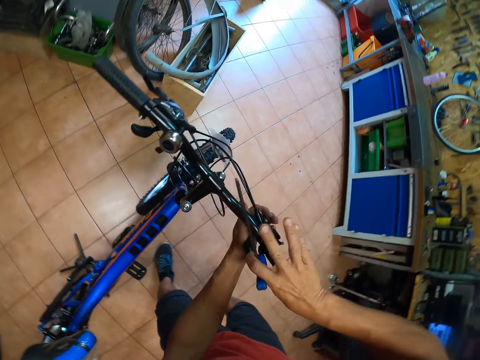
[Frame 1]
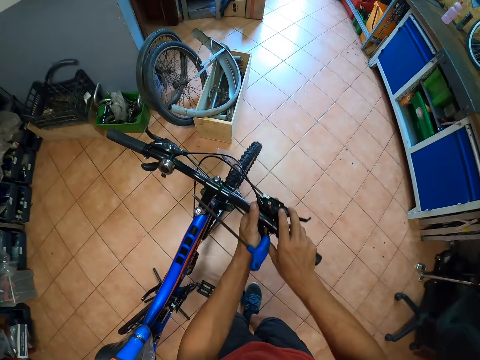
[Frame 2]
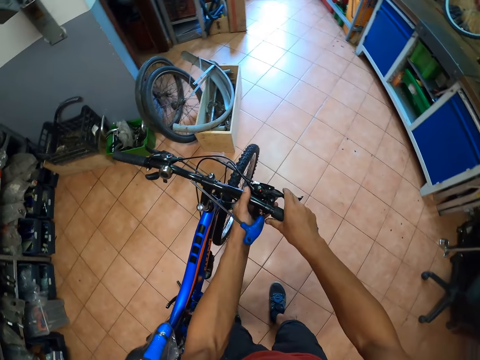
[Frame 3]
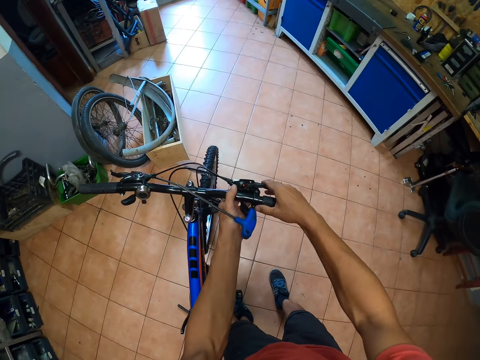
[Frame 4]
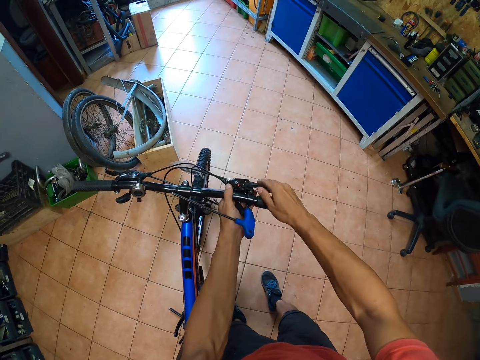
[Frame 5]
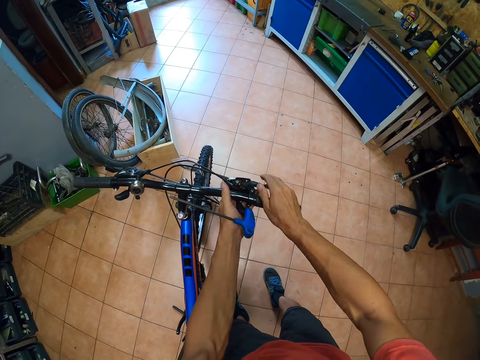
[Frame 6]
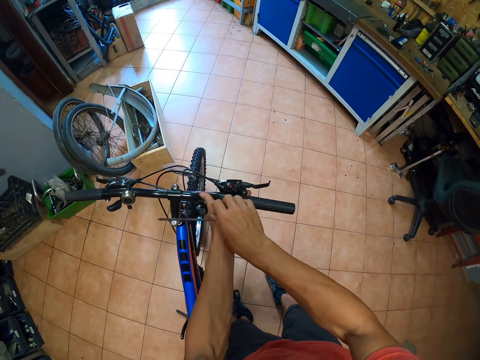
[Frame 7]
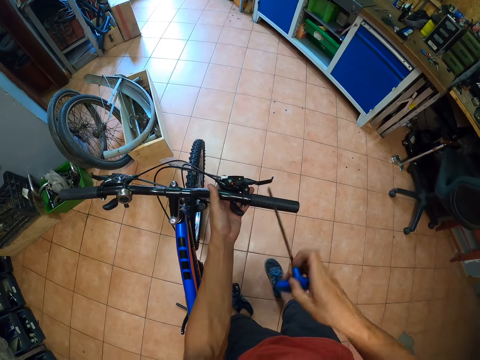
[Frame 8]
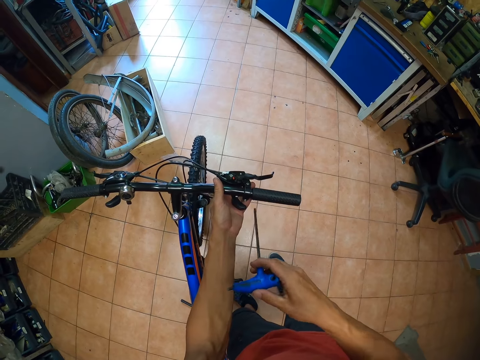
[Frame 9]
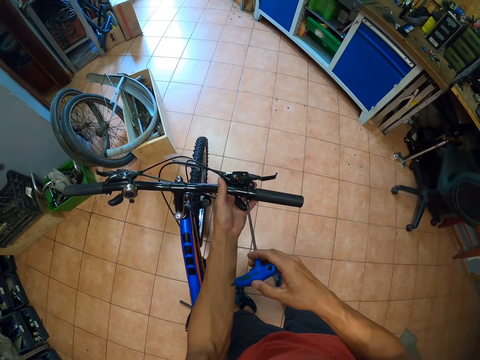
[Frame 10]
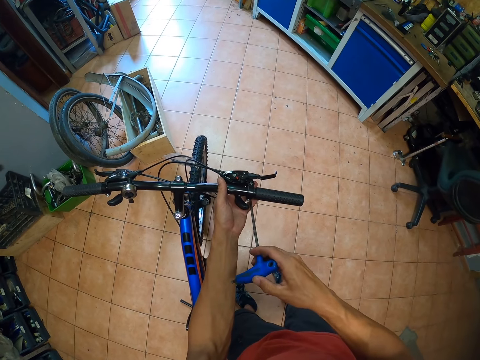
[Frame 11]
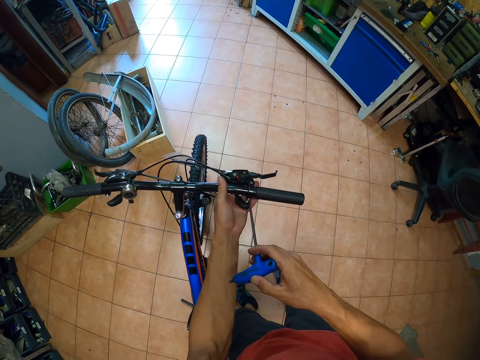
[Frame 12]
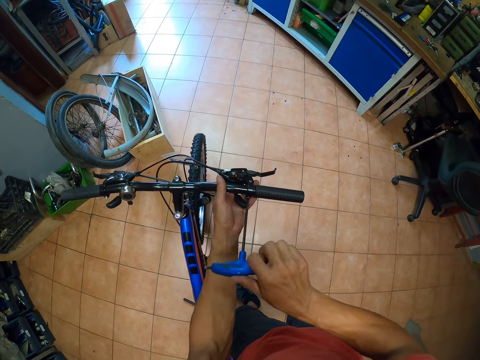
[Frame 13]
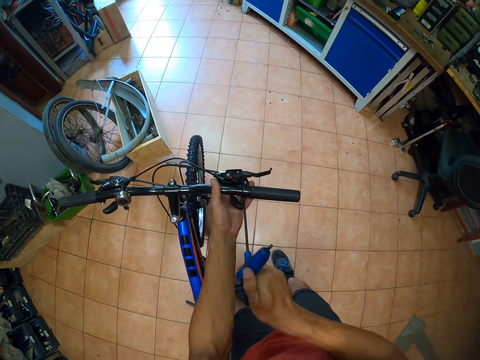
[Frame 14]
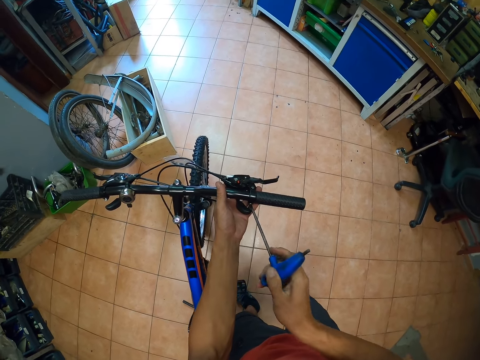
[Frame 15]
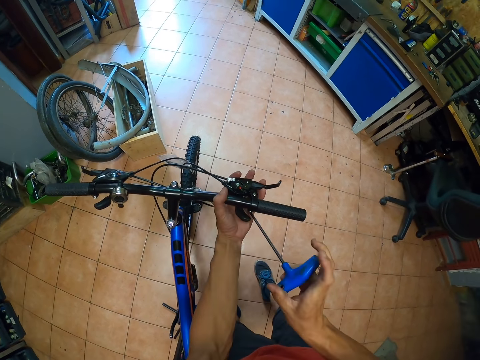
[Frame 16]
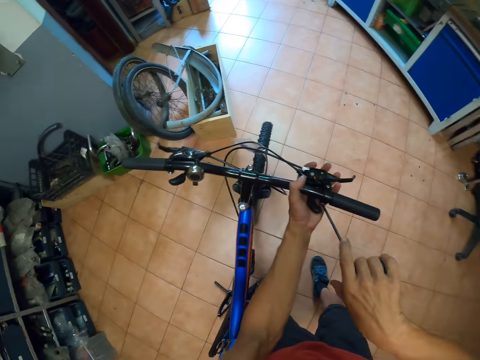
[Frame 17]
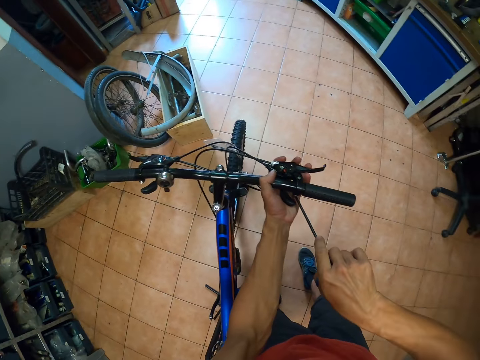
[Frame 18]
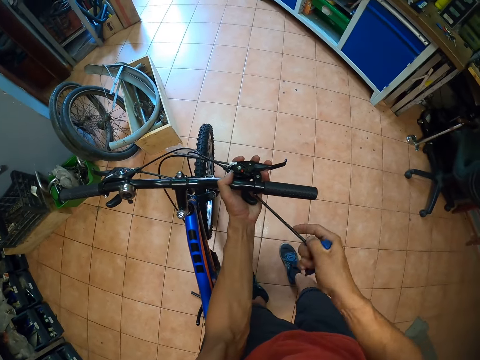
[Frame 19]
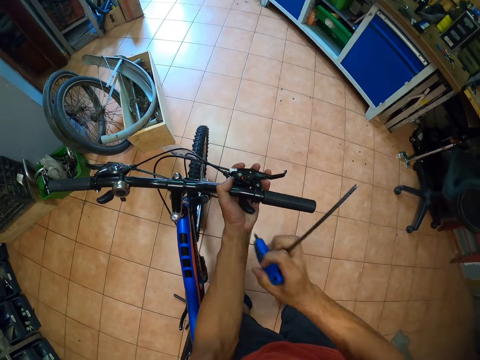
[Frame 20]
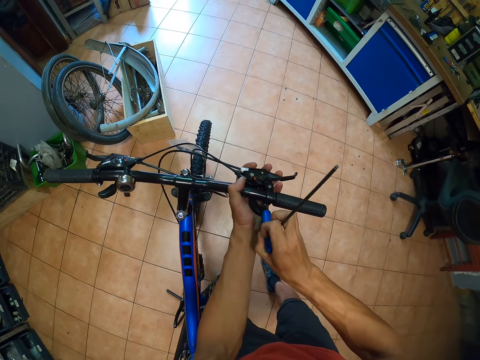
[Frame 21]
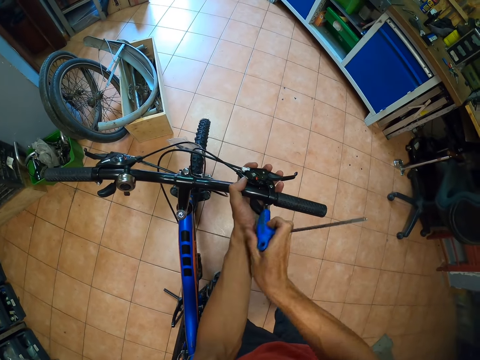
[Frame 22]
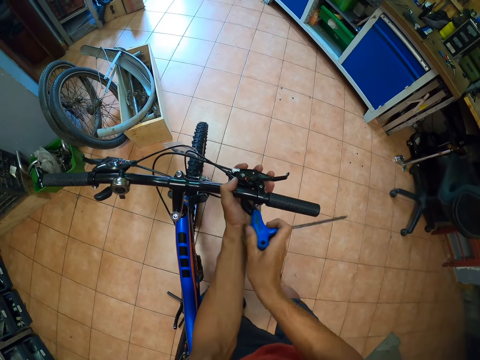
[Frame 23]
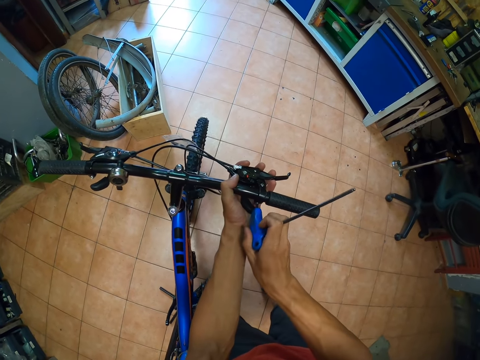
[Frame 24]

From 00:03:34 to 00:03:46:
The camera wearer adjusts the brake lever. They tighten the handlebar. They tighten the brake lever screw.

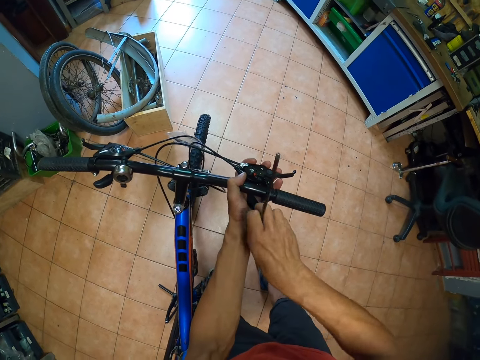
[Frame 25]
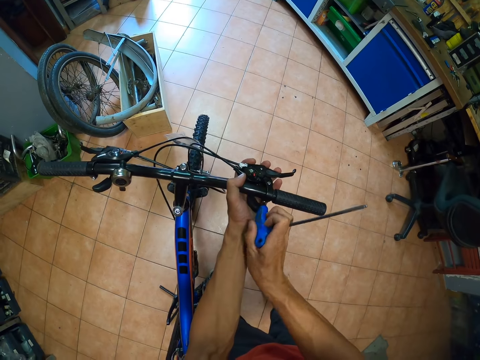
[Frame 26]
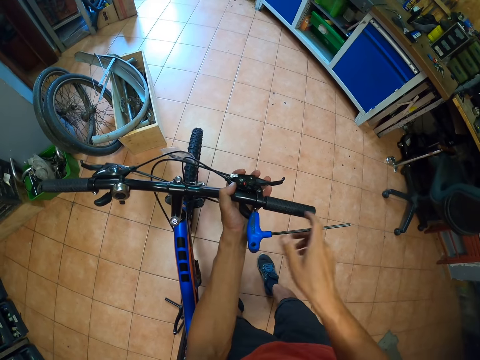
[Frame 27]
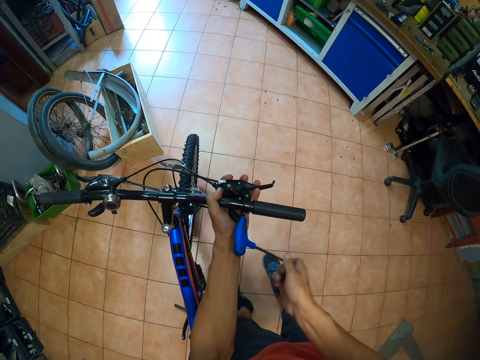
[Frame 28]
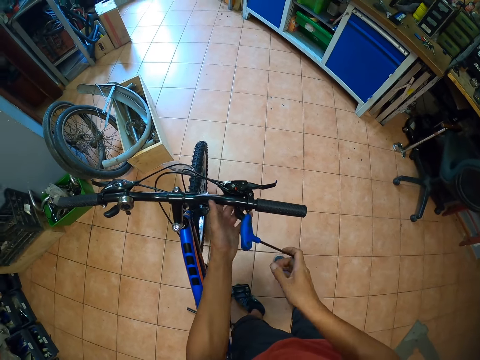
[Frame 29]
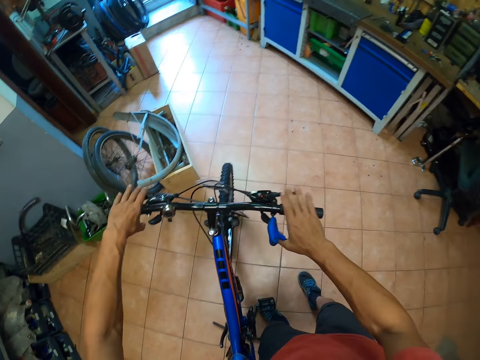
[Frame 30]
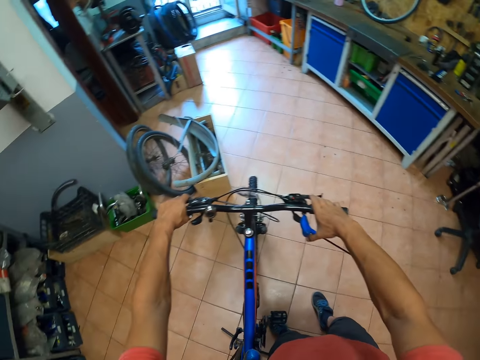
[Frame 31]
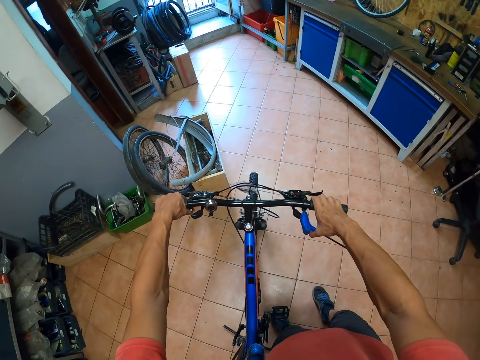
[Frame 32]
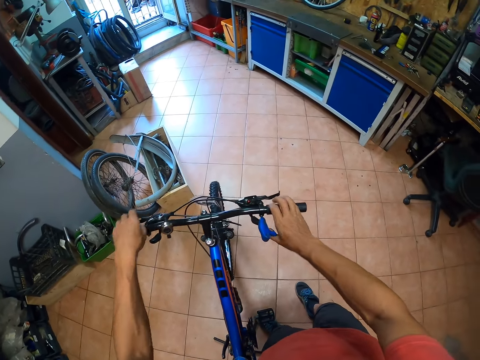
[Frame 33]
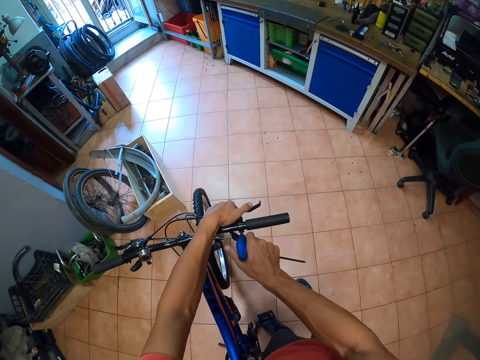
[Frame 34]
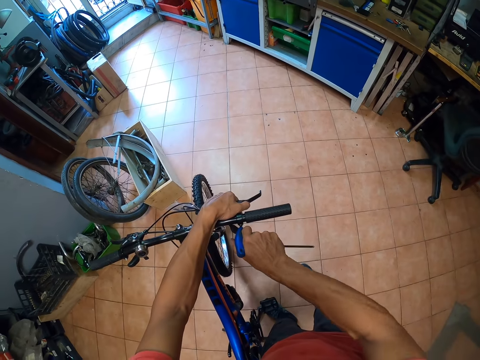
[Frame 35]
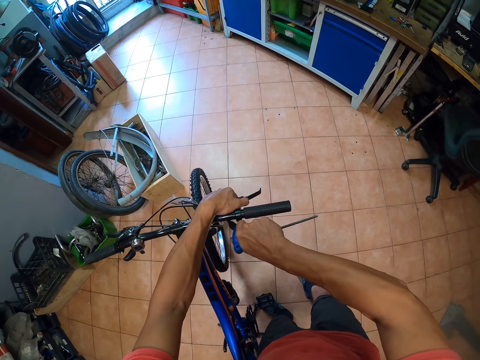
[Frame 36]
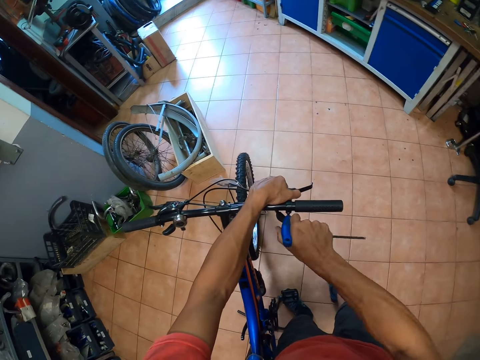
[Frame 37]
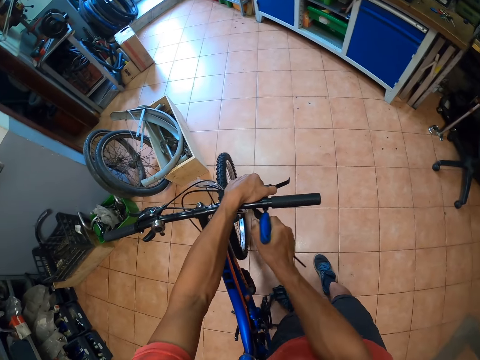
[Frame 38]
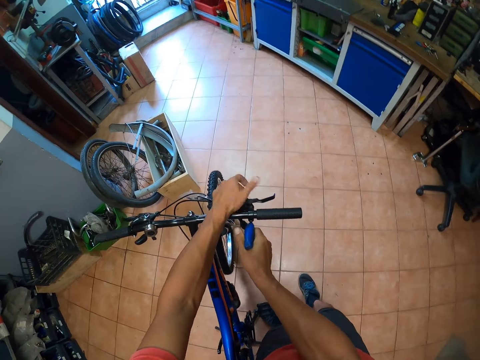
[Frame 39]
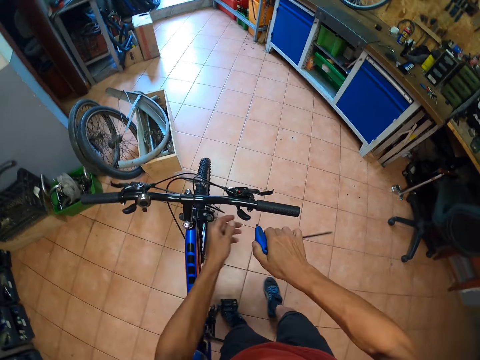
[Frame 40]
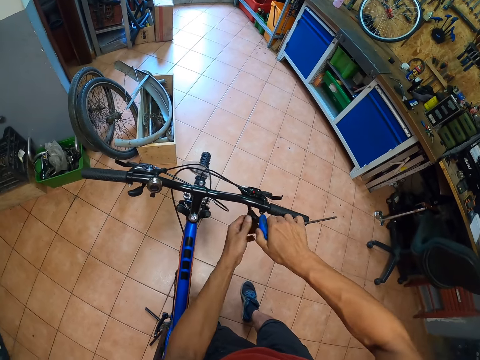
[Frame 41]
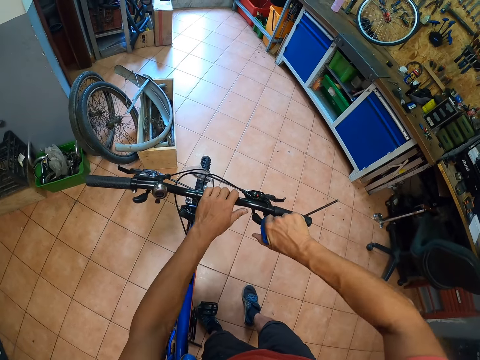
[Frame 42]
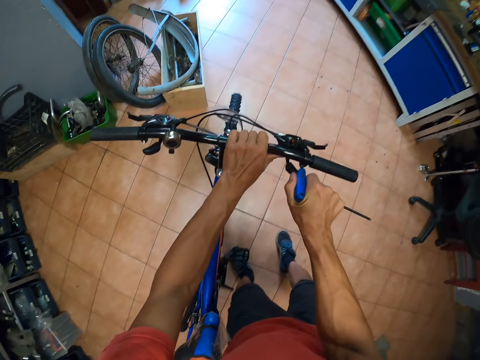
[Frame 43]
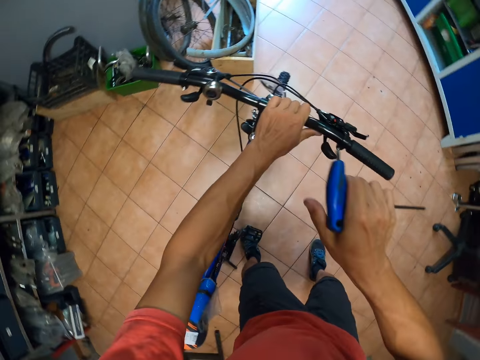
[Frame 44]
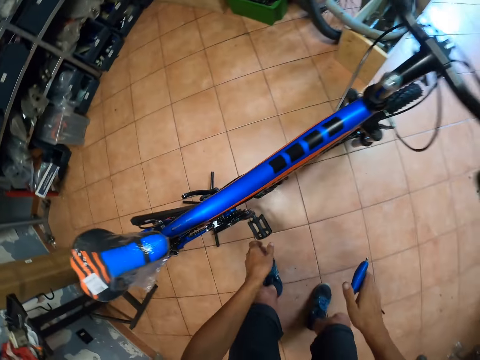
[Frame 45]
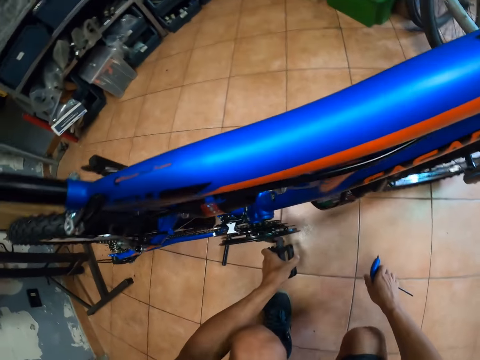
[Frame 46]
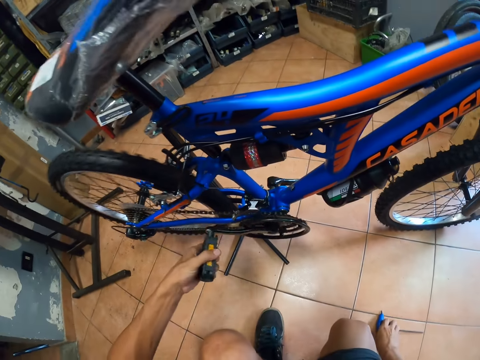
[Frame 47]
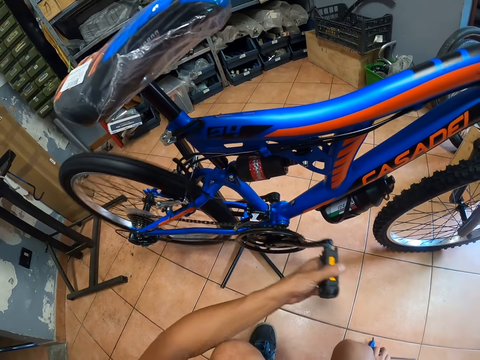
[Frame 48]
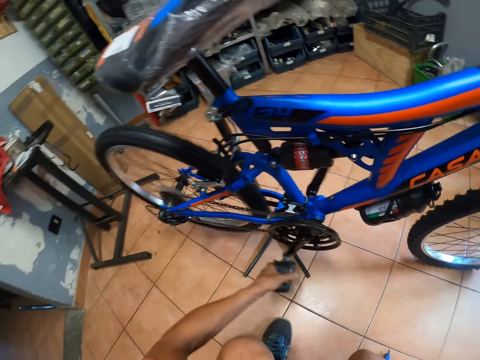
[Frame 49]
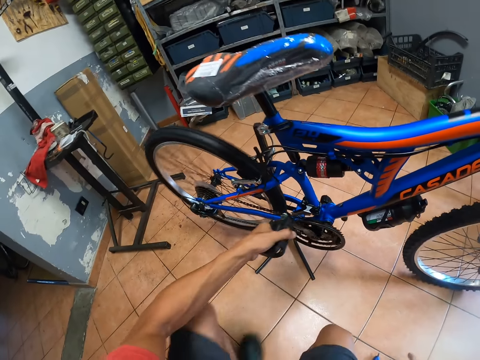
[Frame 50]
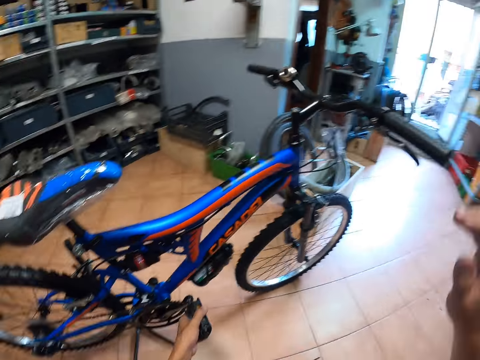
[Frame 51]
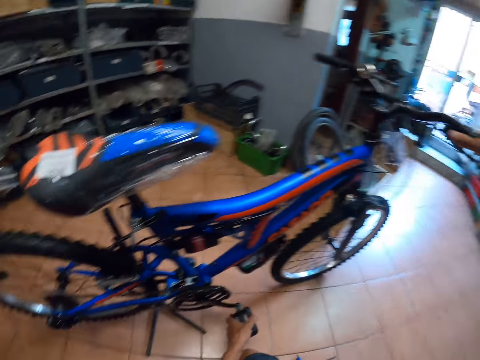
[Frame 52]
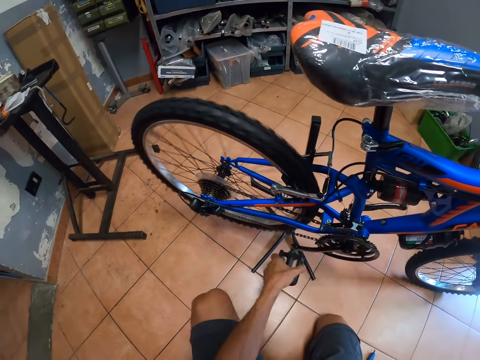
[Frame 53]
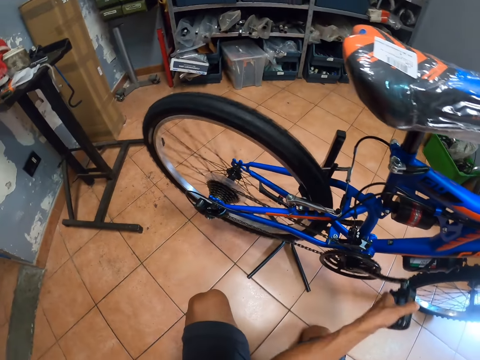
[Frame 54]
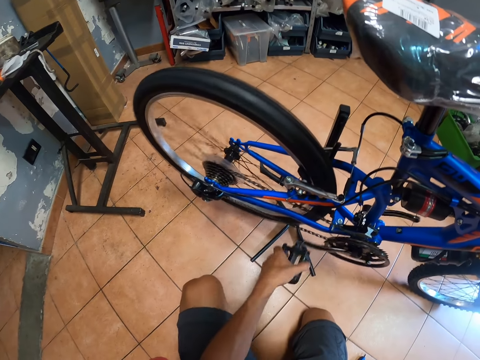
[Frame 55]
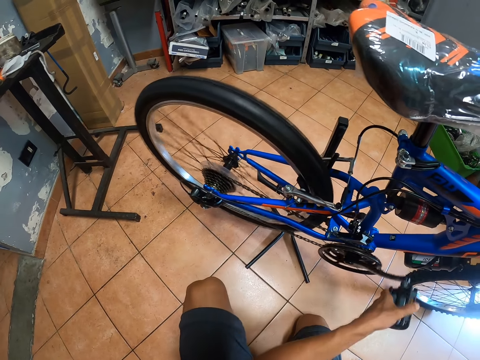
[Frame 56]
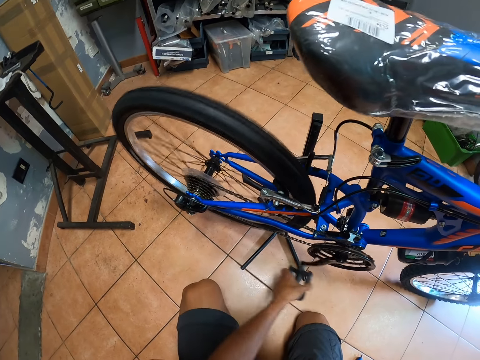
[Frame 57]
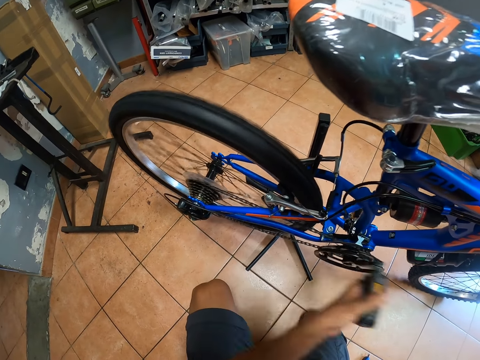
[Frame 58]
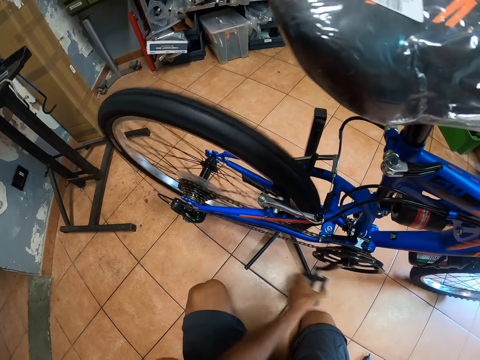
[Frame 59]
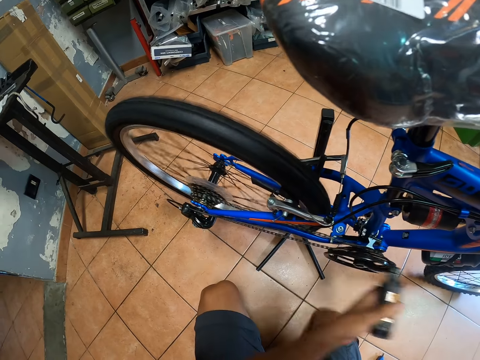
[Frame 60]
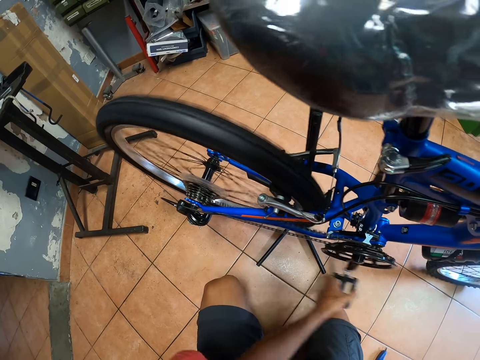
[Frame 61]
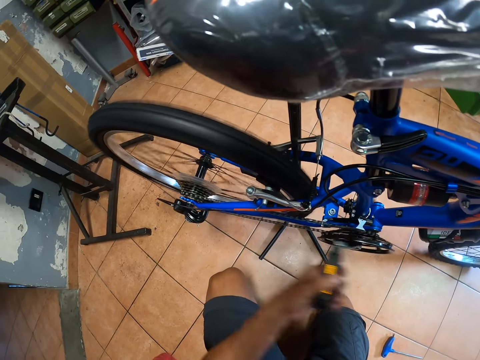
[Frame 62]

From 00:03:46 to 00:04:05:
The camera wearer tests the brake lever setting. They turn the bicycle pedal. They check on the chain ring. They test the back wheel brakes.
